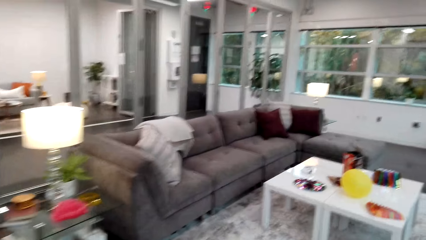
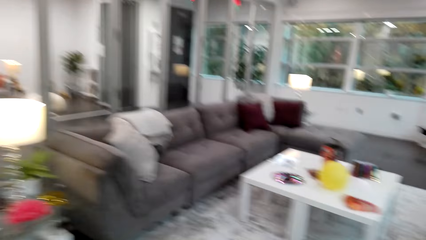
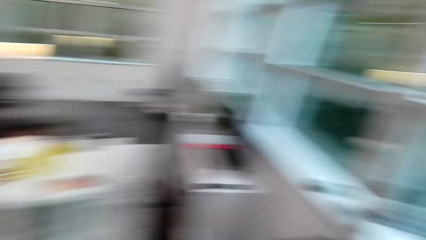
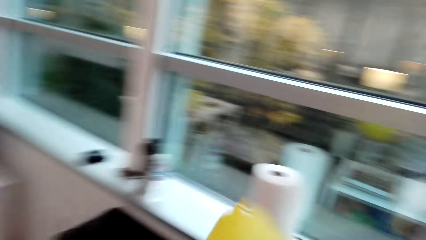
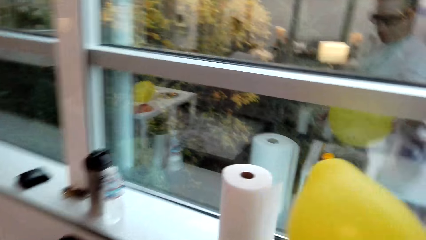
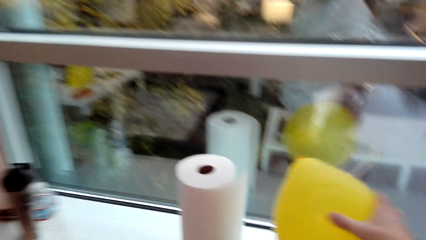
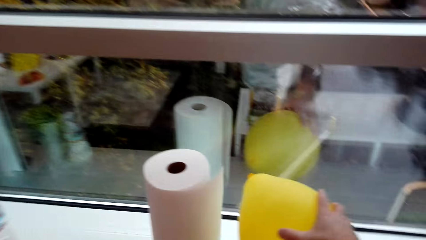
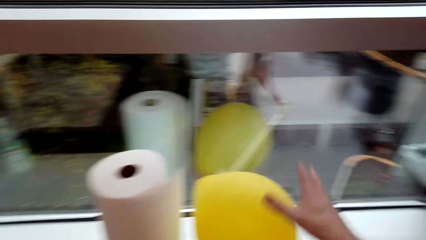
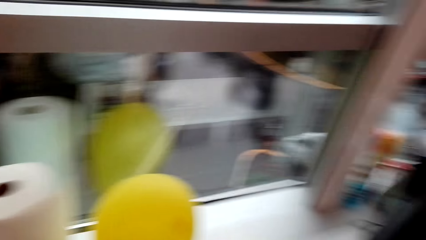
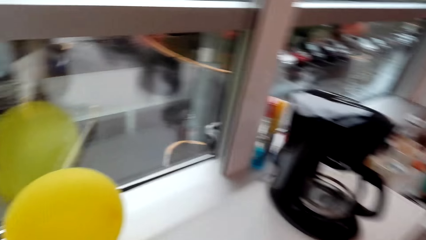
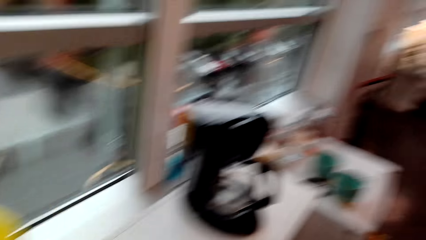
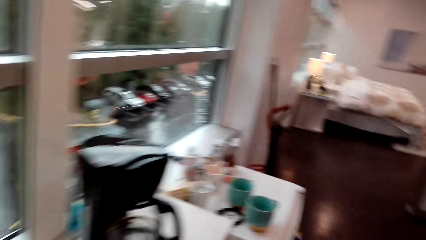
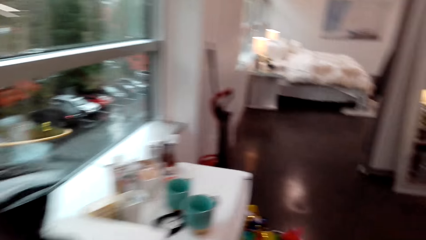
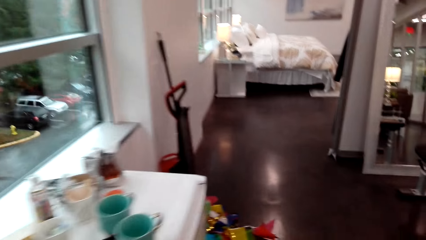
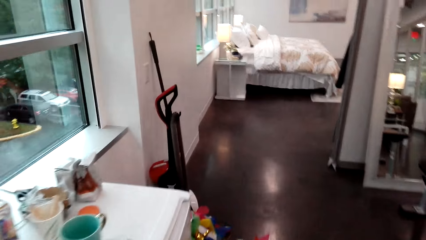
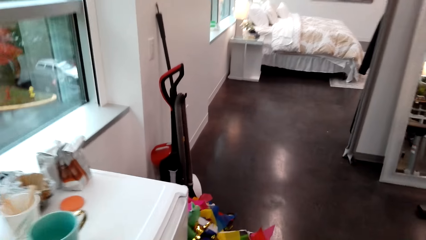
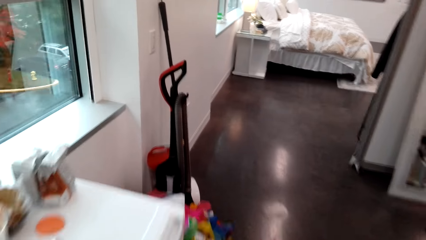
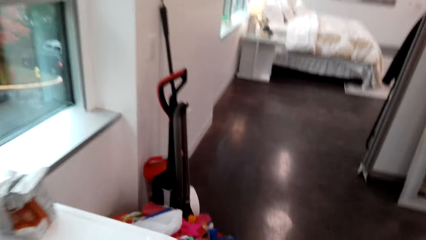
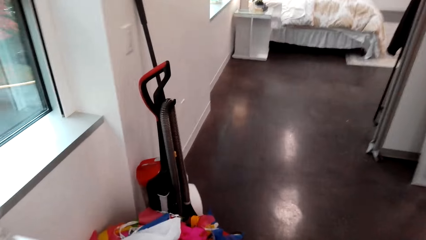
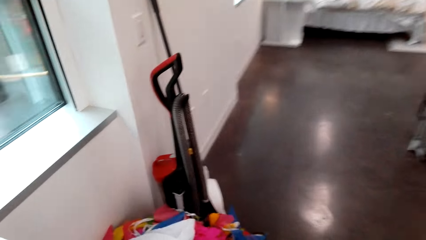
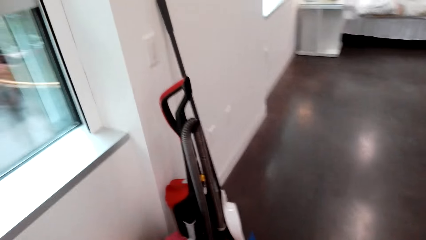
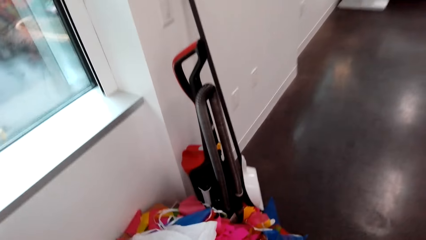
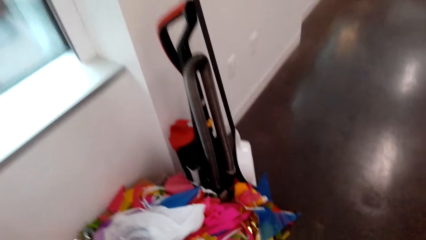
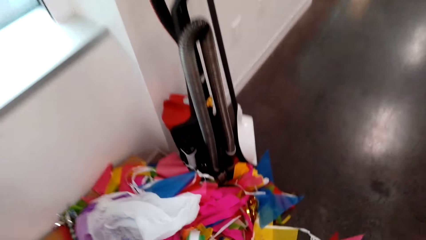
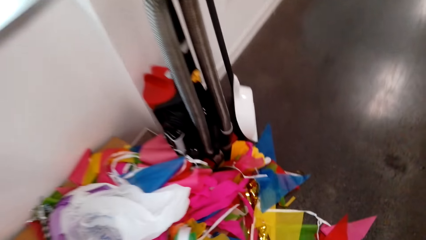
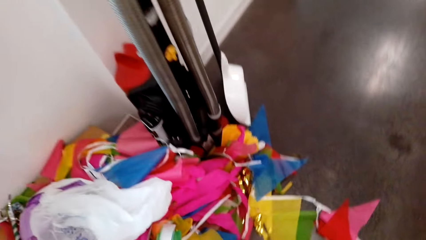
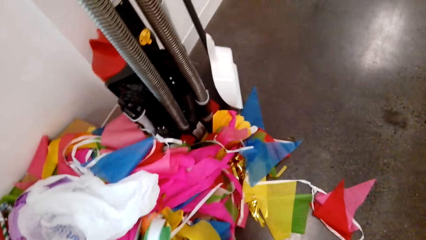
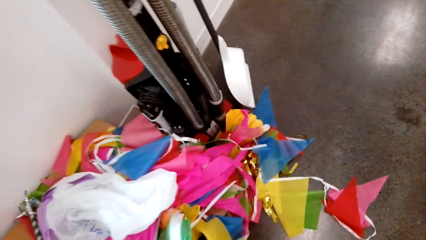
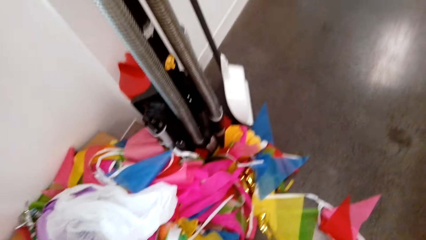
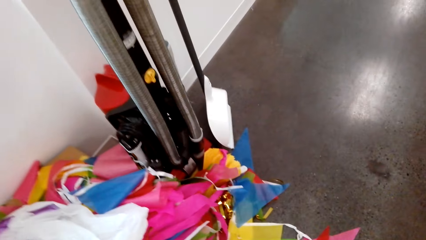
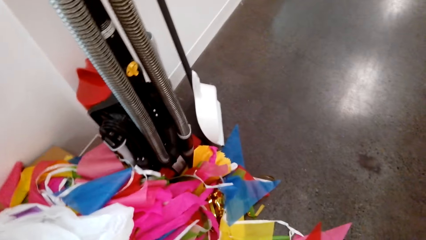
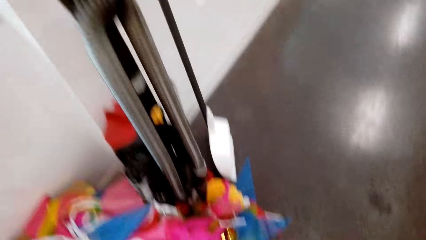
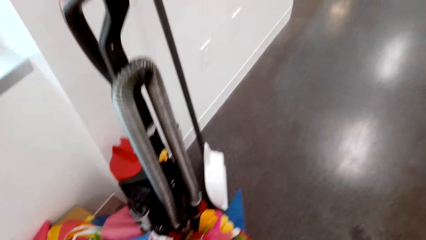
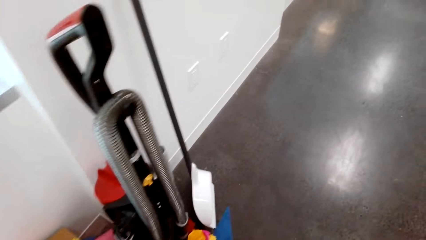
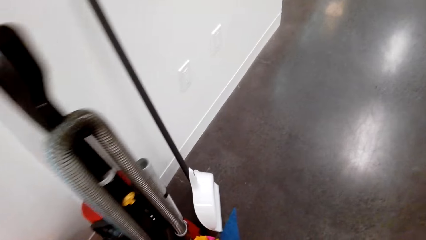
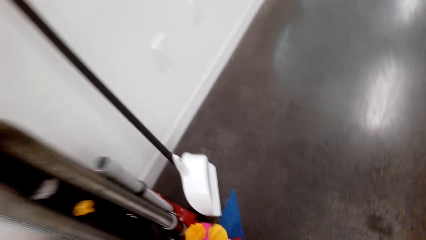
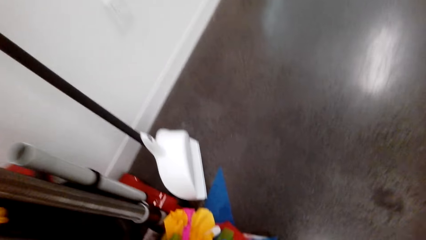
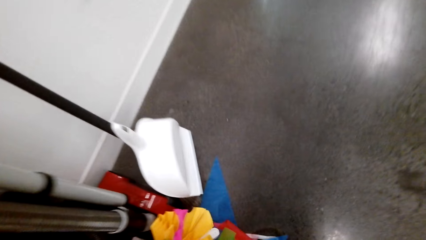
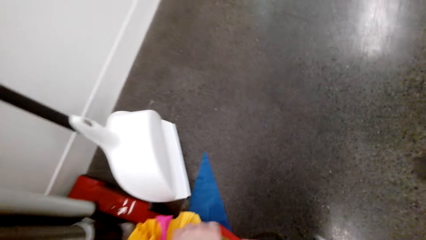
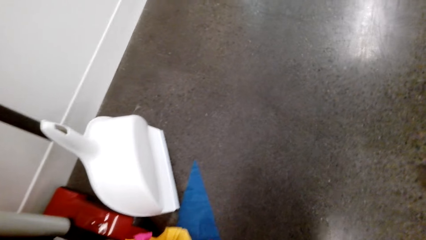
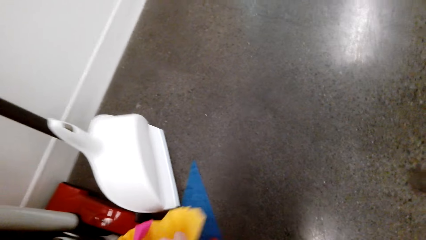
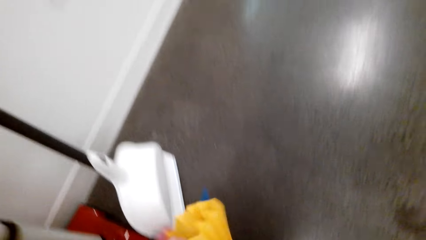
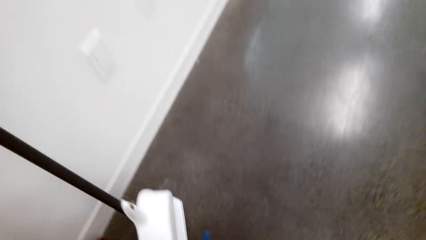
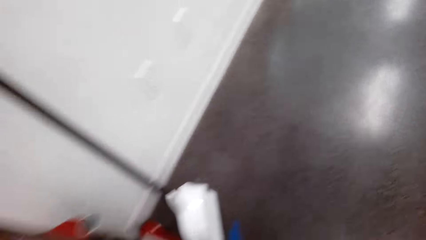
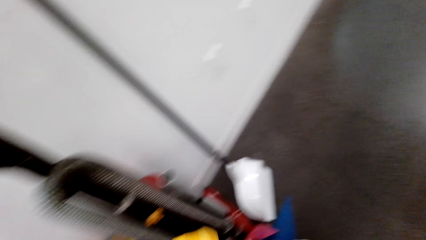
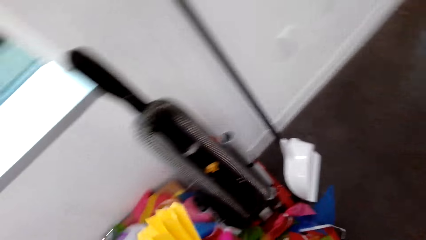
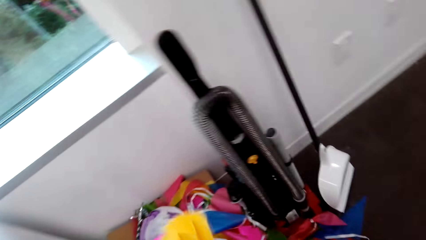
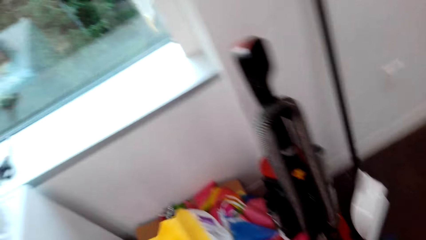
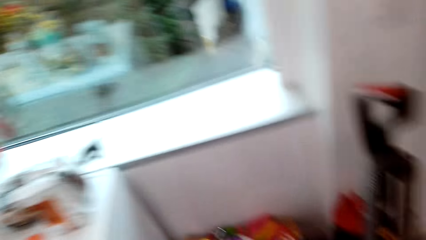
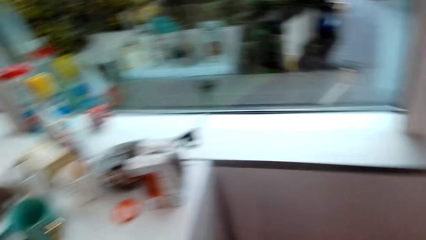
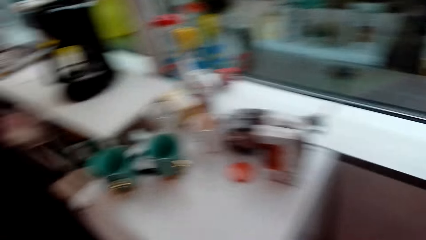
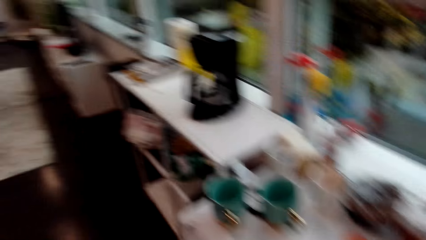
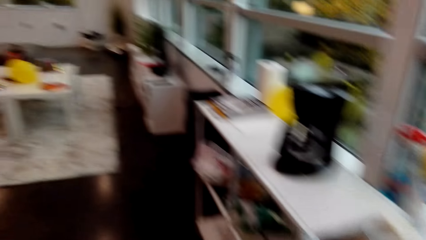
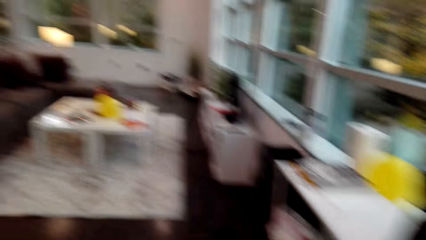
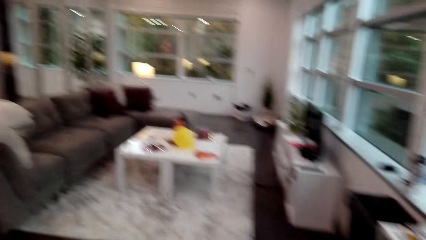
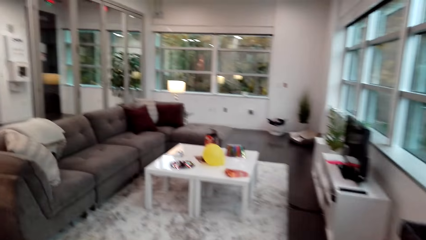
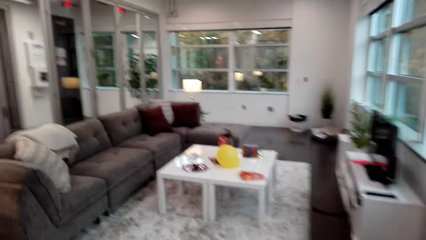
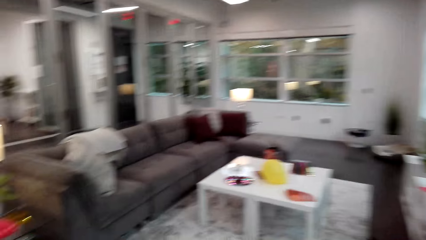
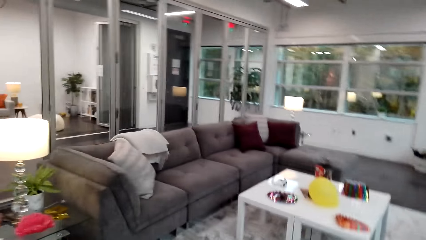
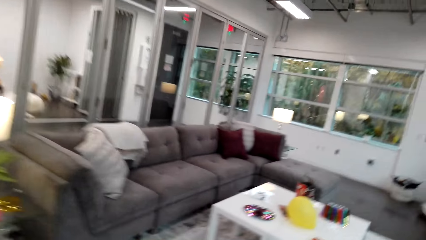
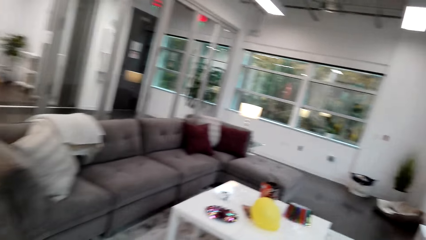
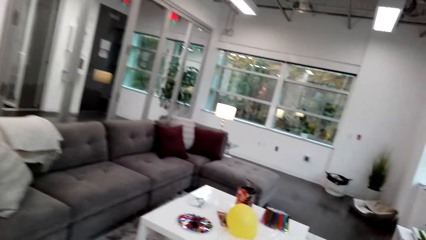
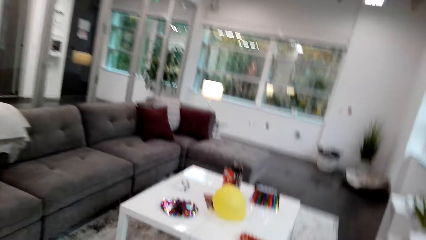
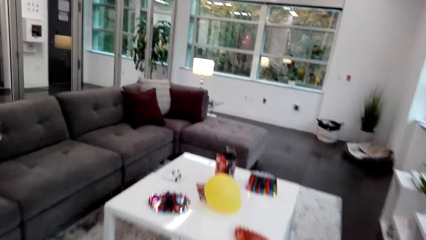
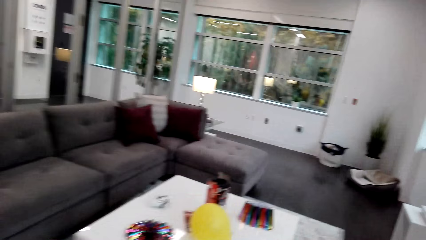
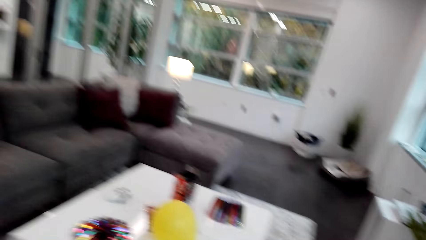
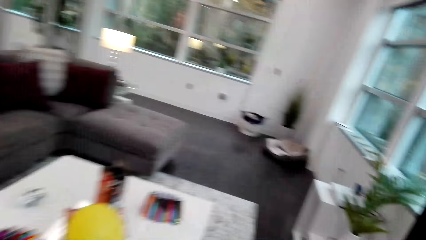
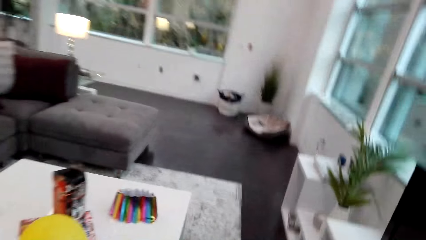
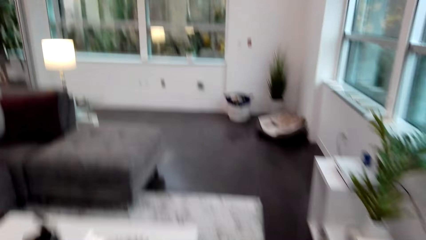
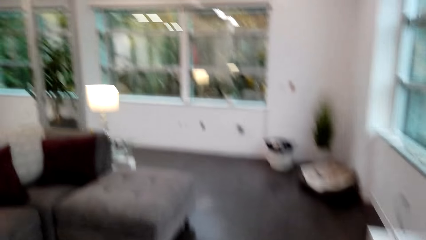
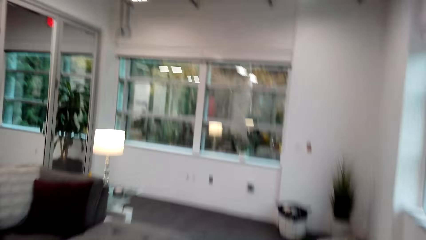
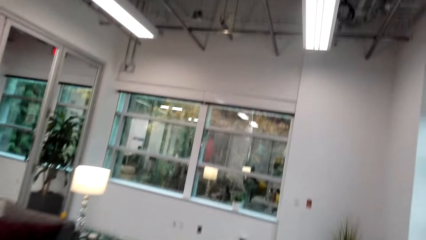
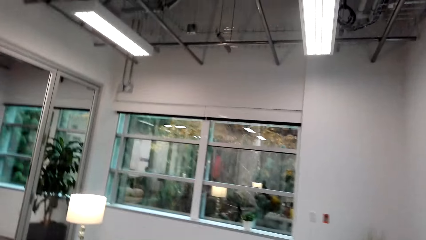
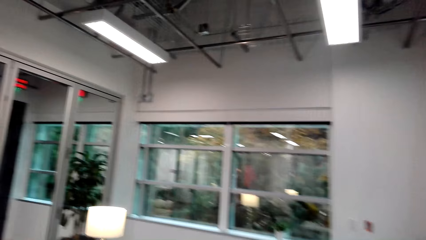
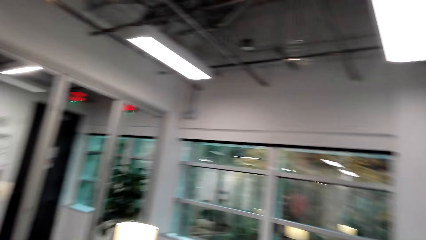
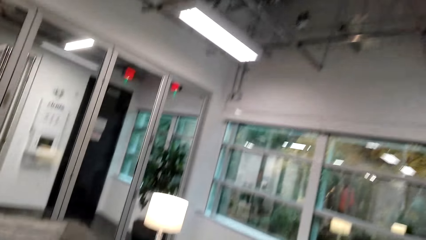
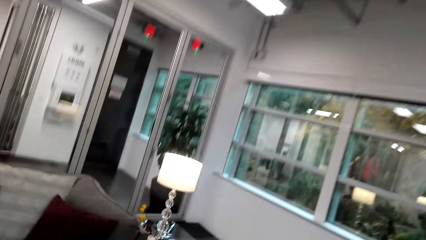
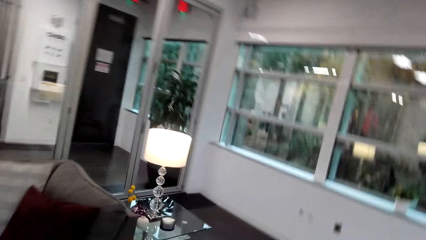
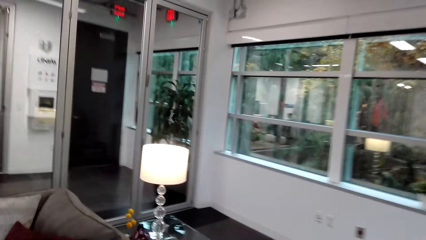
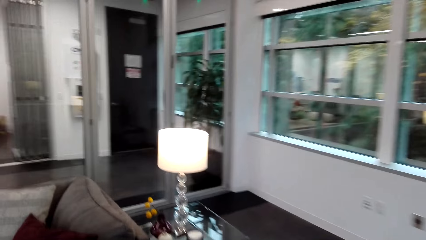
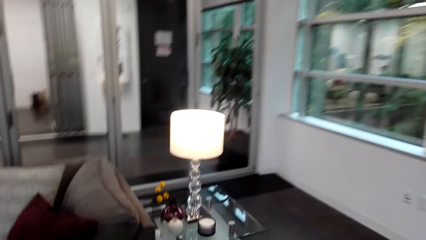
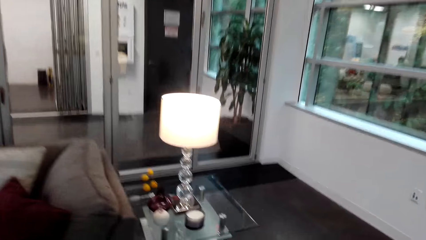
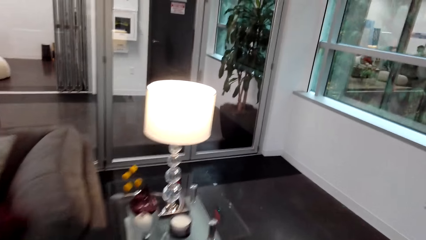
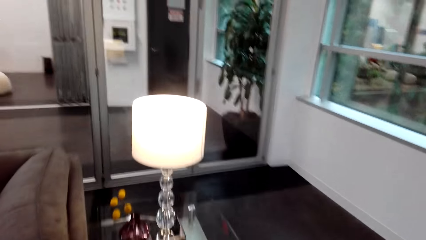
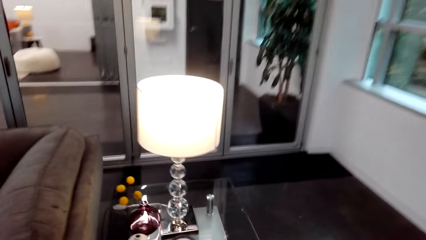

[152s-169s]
The camera wearer puts a balloon on a window stool. They walk around the room. They pick up more decorations.
